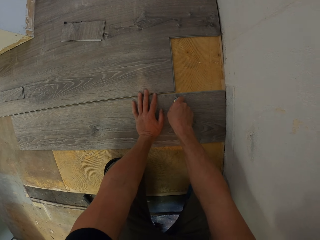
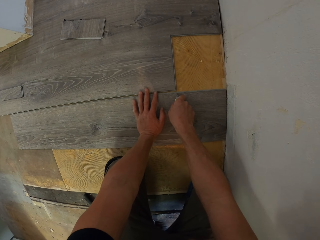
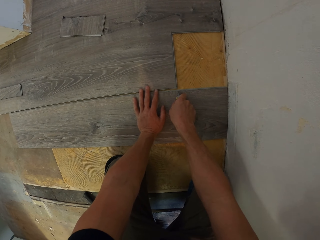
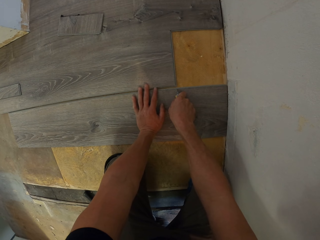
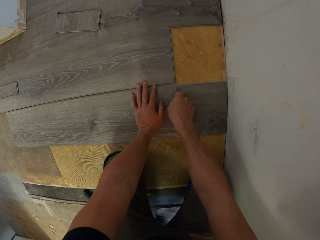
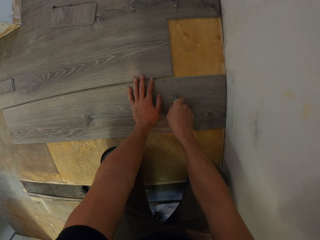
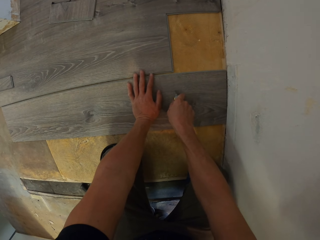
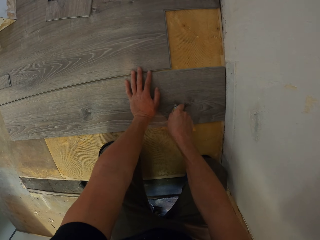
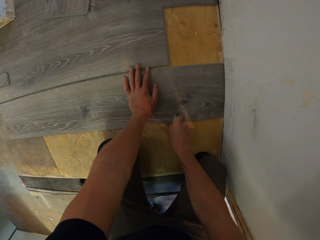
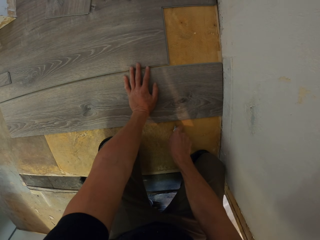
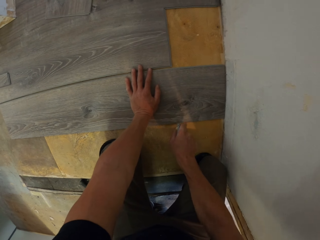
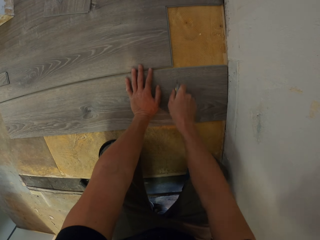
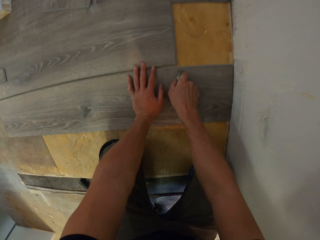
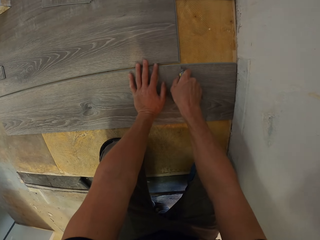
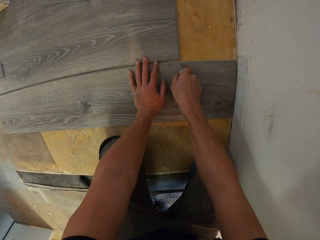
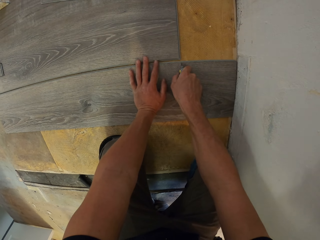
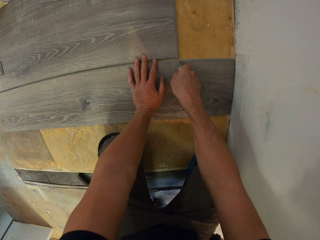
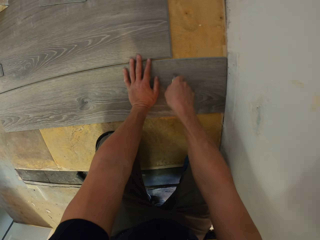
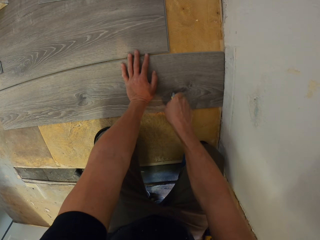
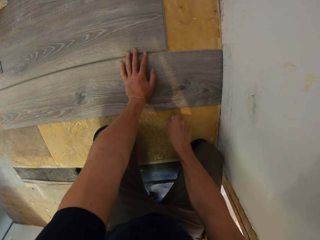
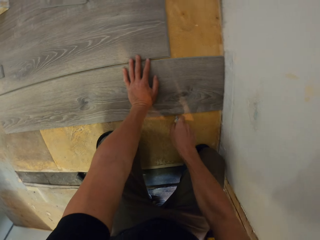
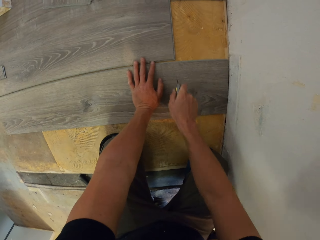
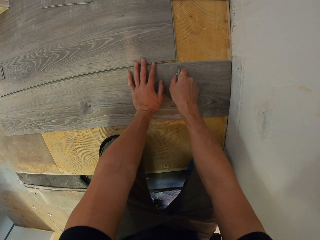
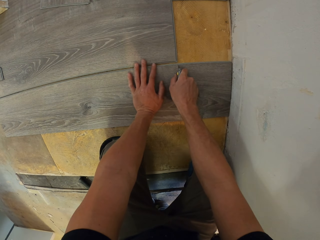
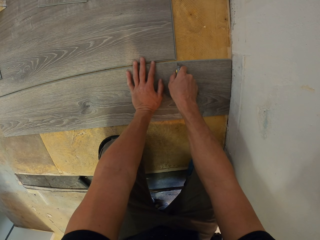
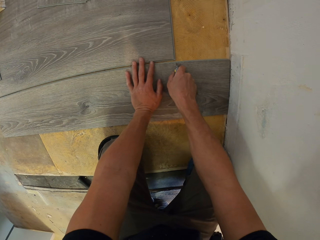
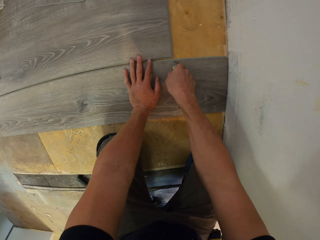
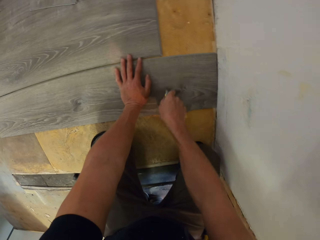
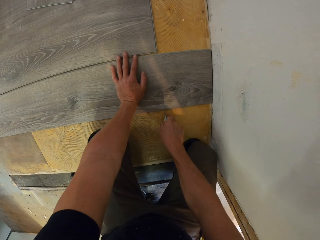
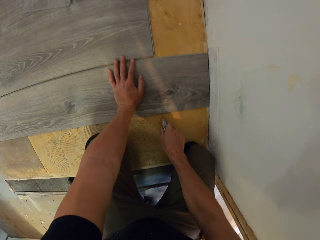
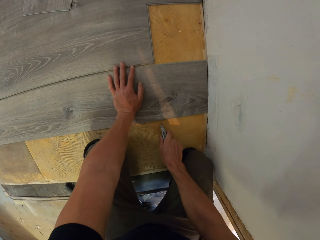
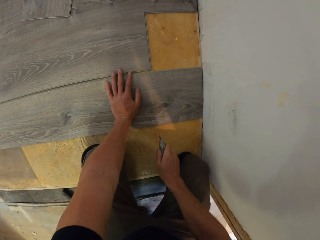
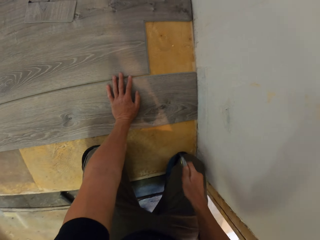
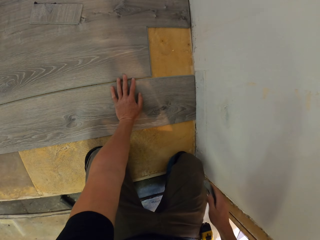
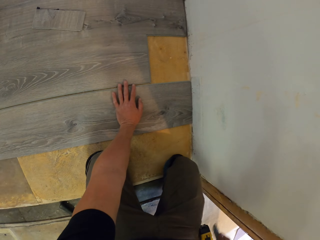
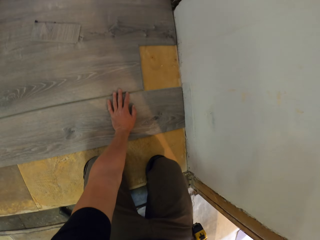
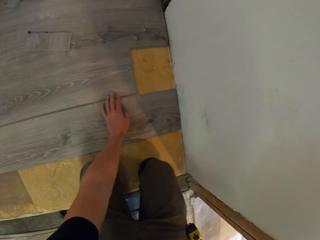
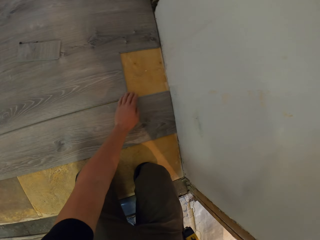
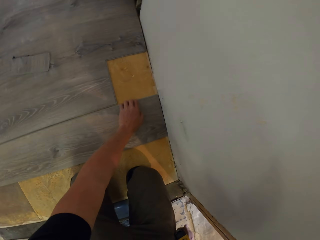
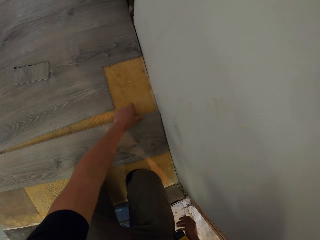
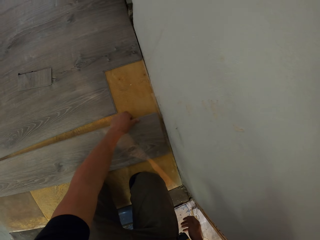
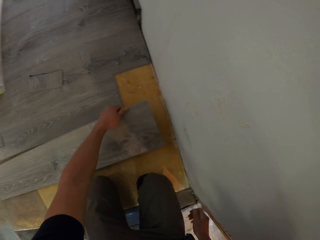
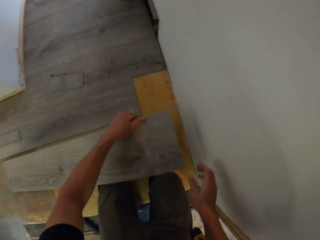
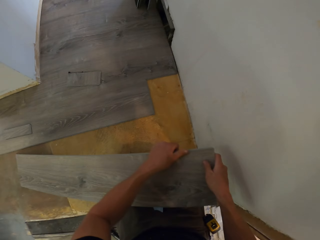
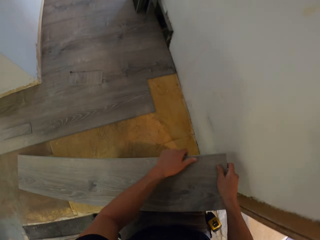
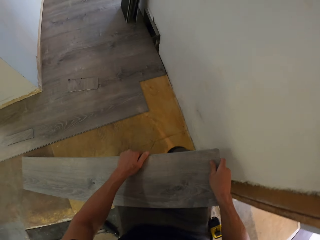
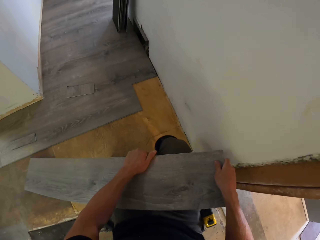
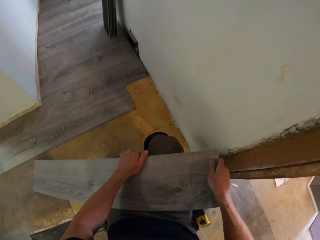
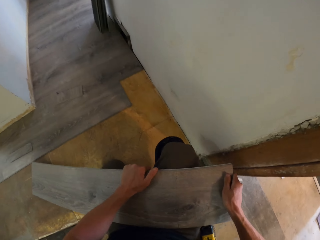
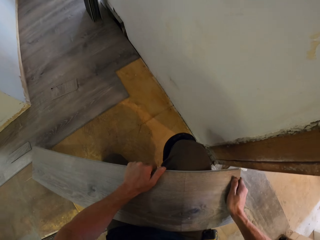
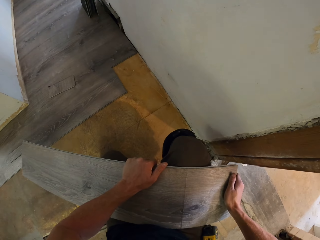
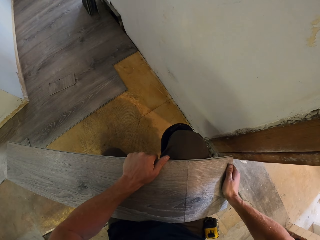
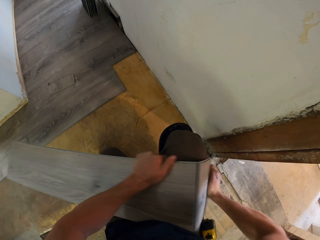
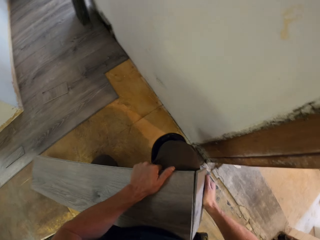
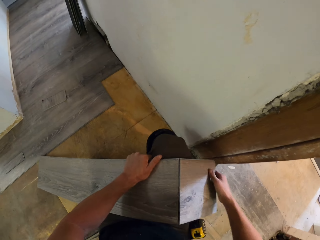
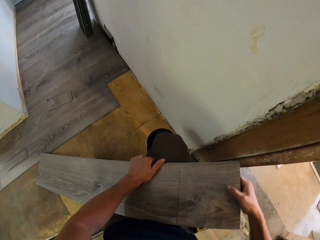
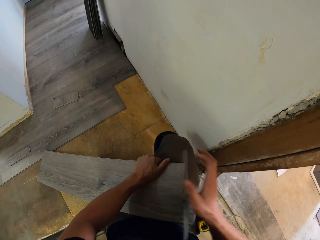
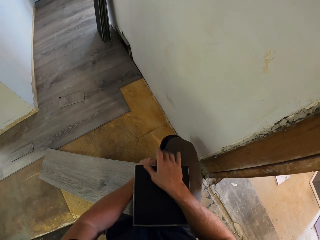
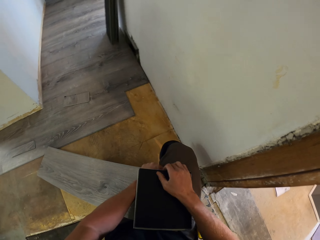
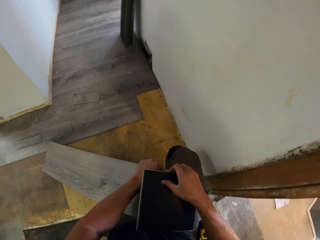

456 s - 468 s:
The camera wearer cuts the hardwood tile. They swing the right hand. They pick up the tile with the left hand. They swing the right hand. They hold the tile with the right hand. They break the hardwood tile using the knee, with the right hand.

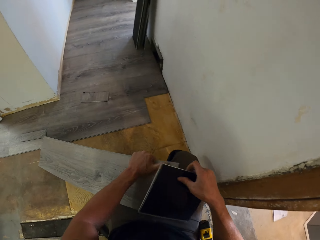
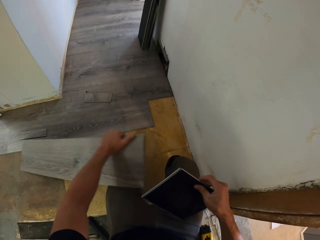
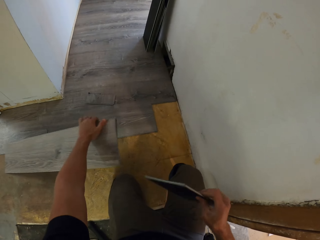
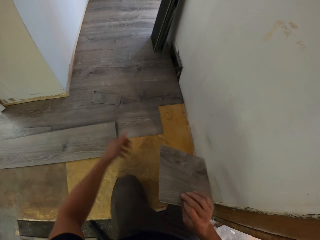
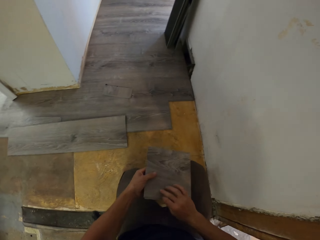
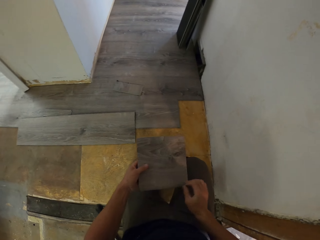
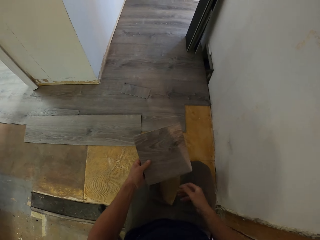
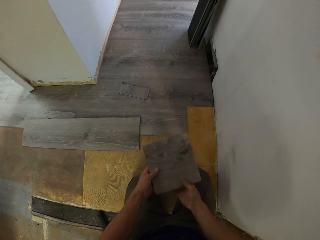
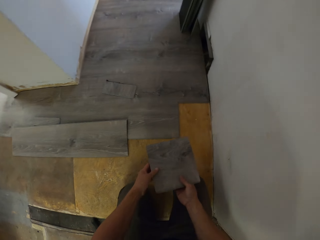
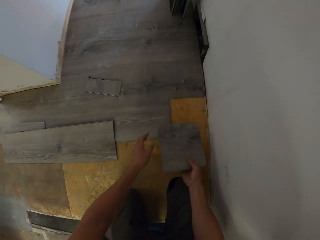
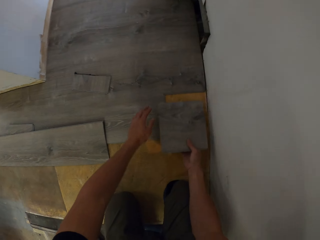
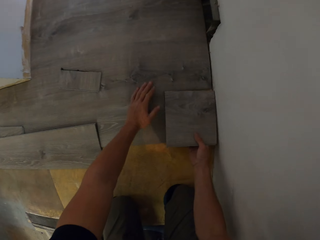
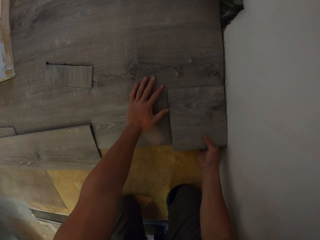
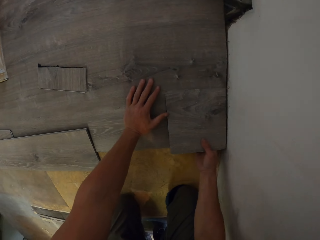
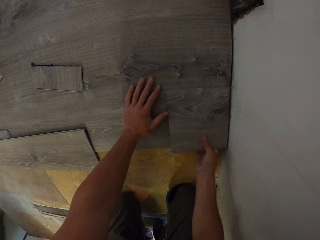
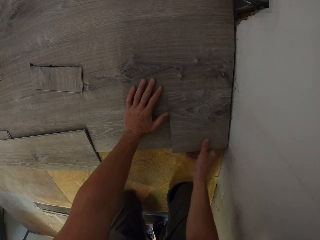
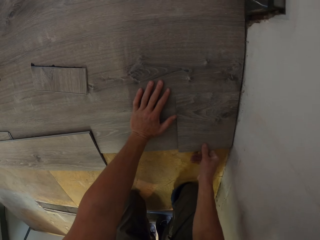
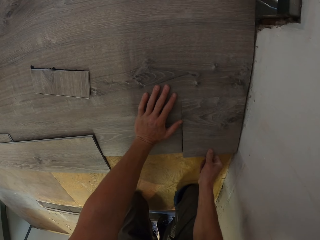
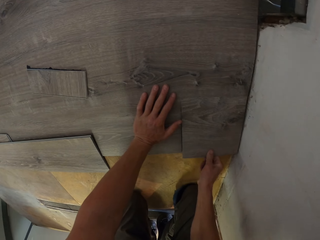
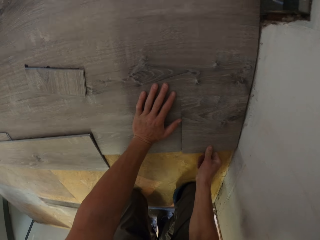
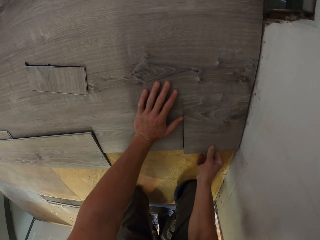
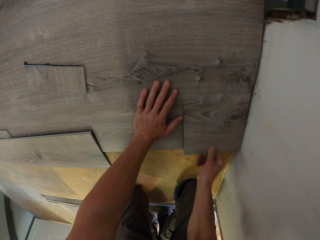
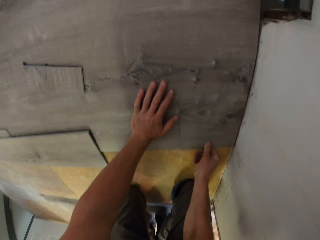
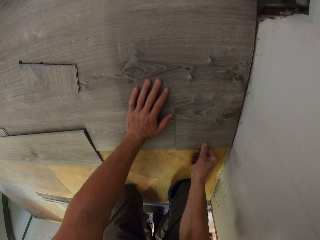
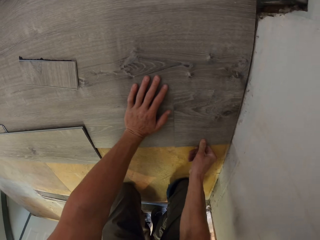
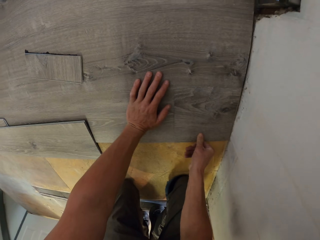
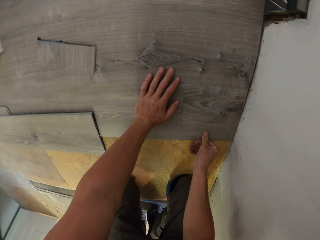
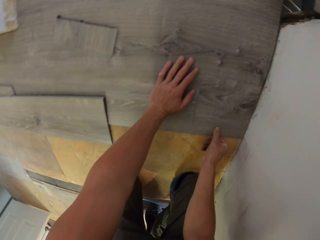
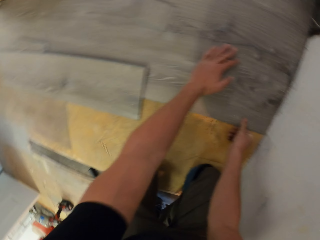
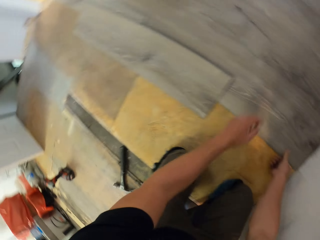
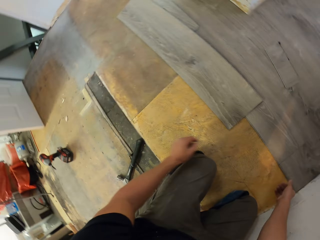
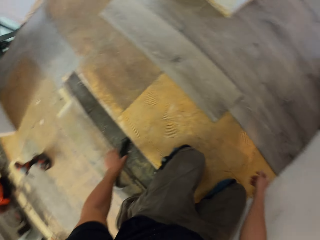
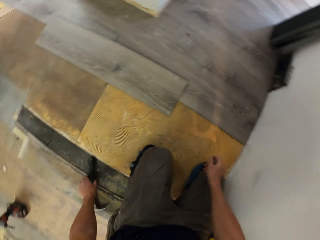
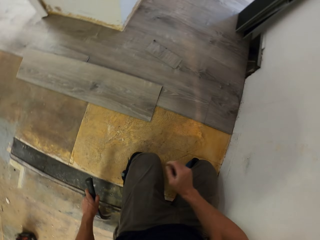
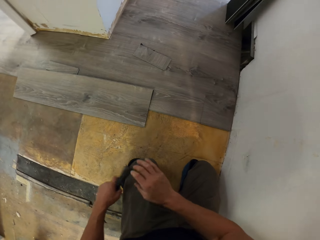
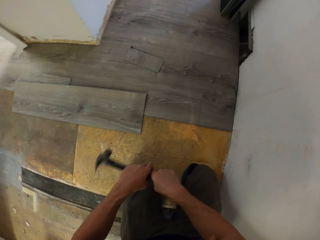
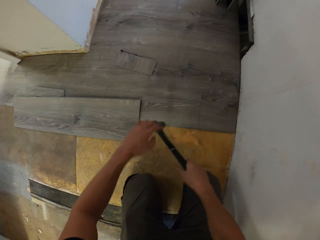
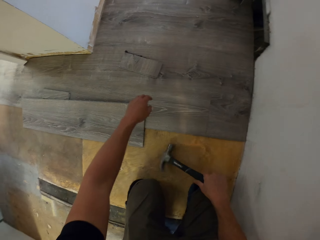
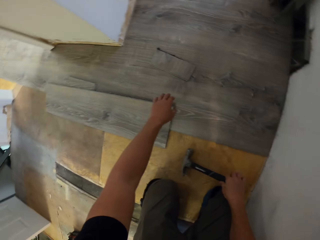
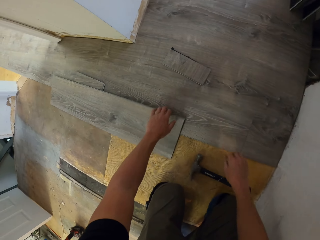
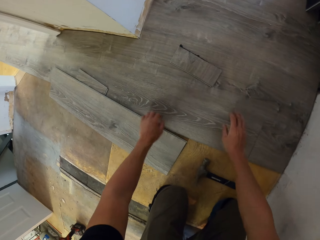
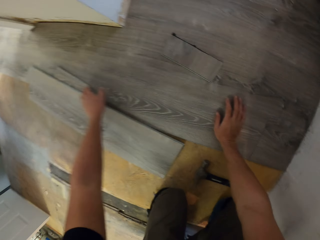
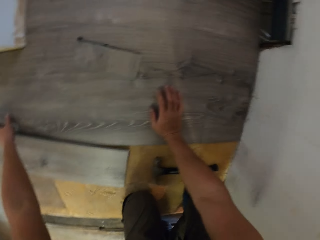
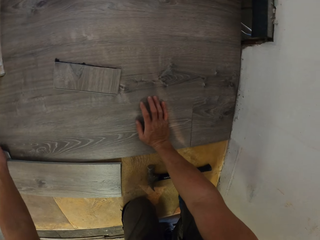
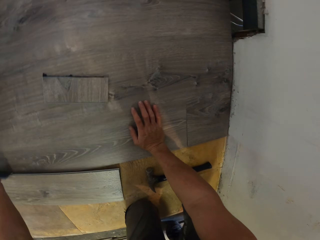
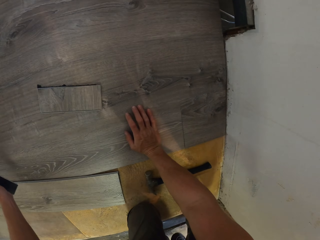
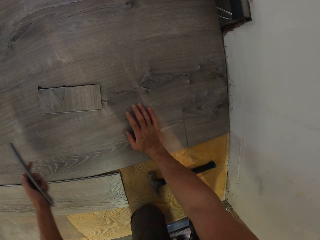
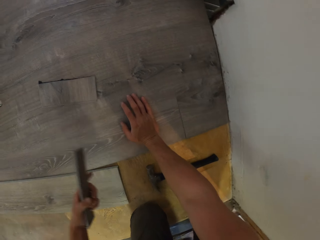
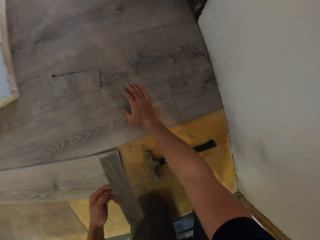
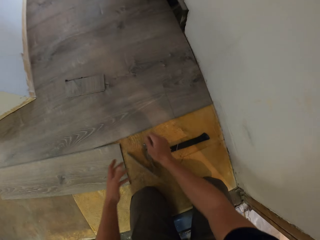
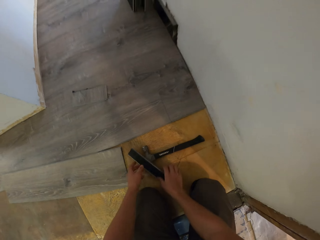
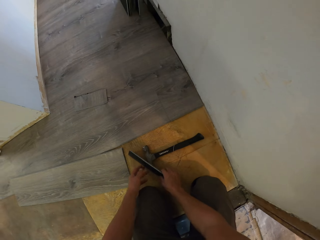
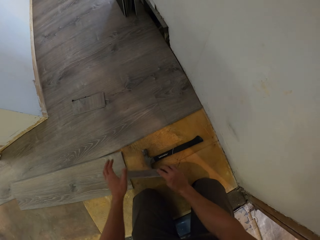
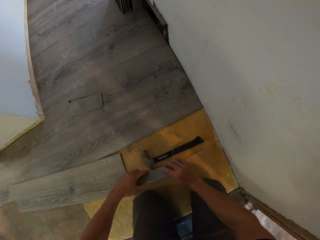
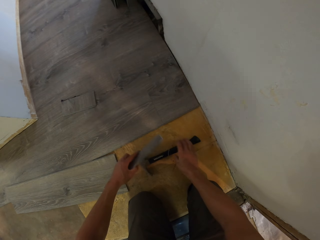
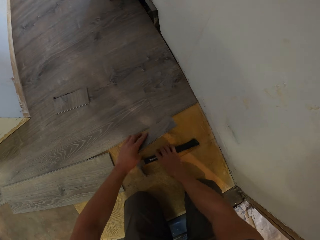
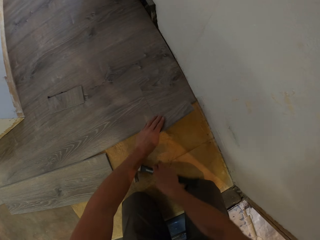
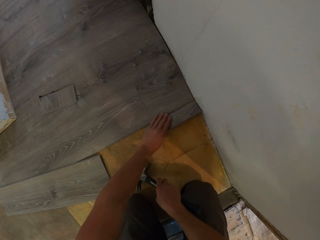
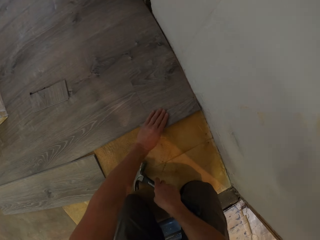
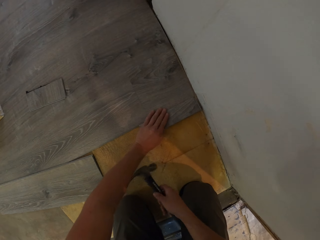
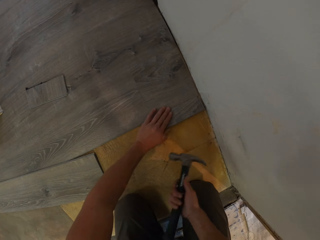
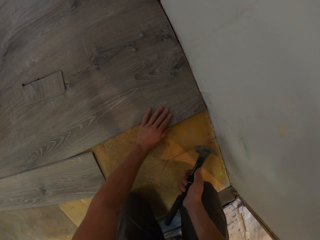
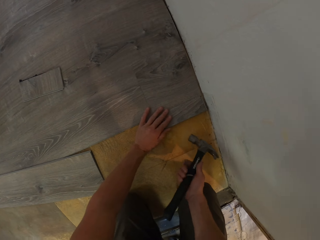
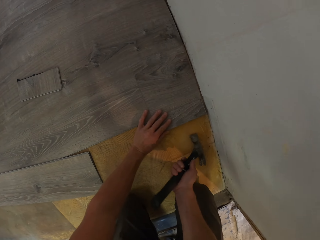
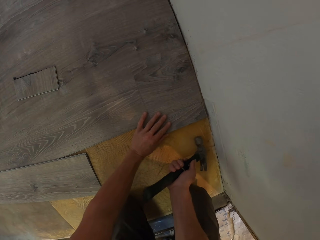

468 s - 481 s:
The camera wearer swings the left hand. They drop the tile on the floor. They move the tile to the left hand. They move the tile to the right hand. They install the piece of hardwood tile on the floor. They swing both hands. They put the left hand on the floor. They swing the left hand. They pick up a claw hammer with the left hand. They move the claw hammer to the right hand. They swing the left hand. They drop the claw hammer. They move the tile with the left hand. They lean the right hand on the floor. They pick up the piece of tile with the left hand. They drop the tile. They pick up the tile with the right hand. They move the tile to the left hand. They pick up the claw hammer with the right hand. They drop the tile on the floor.
